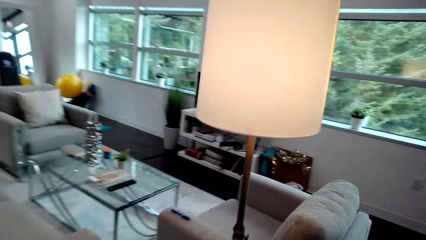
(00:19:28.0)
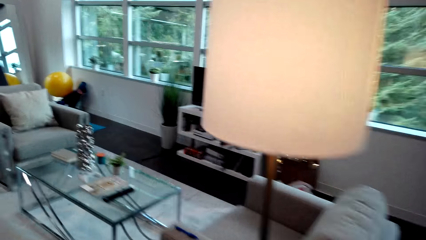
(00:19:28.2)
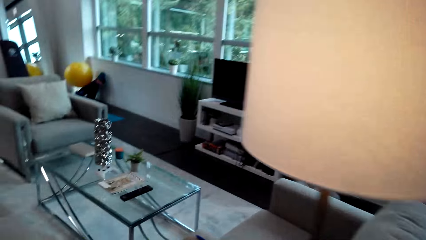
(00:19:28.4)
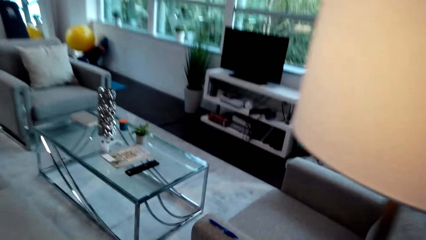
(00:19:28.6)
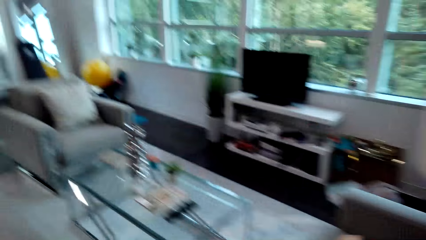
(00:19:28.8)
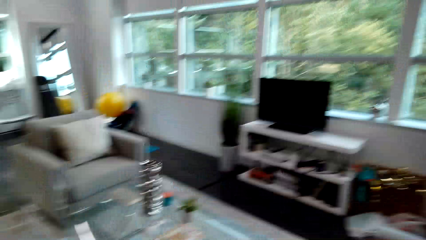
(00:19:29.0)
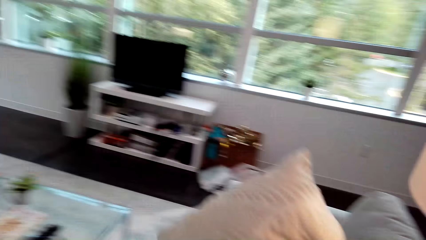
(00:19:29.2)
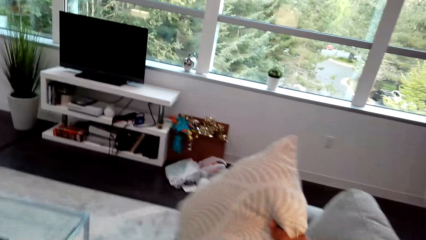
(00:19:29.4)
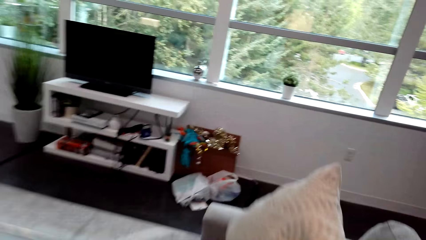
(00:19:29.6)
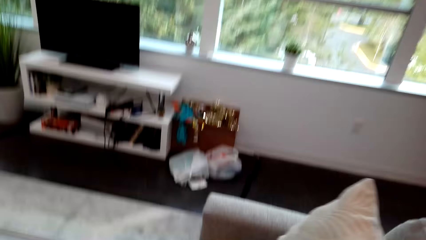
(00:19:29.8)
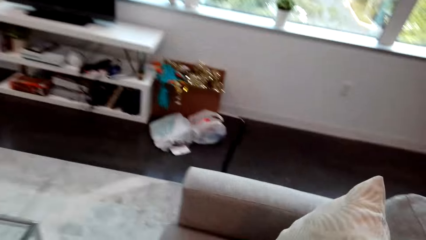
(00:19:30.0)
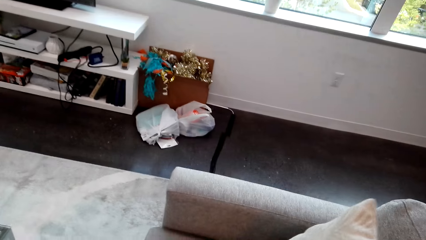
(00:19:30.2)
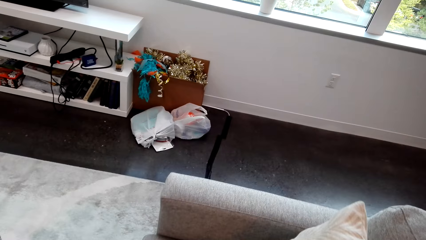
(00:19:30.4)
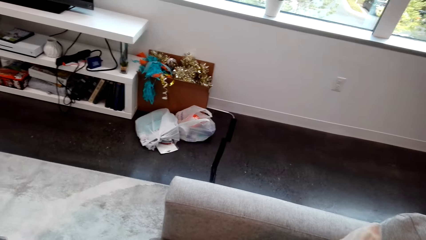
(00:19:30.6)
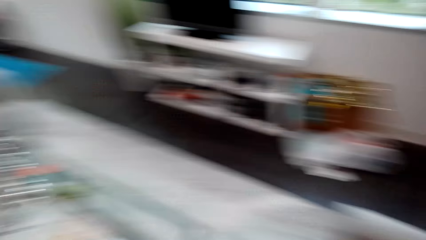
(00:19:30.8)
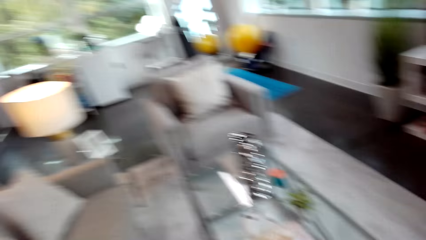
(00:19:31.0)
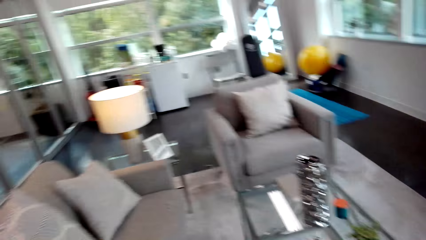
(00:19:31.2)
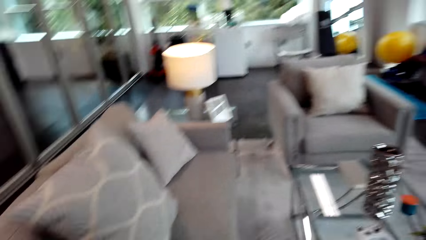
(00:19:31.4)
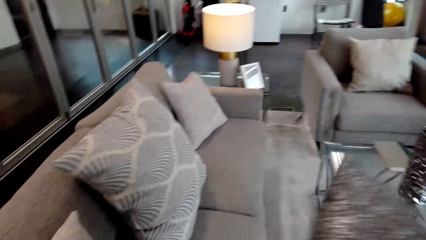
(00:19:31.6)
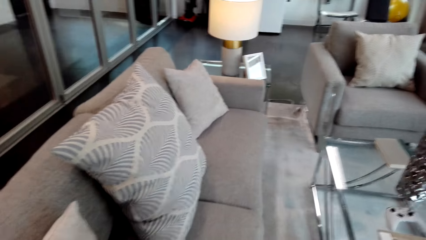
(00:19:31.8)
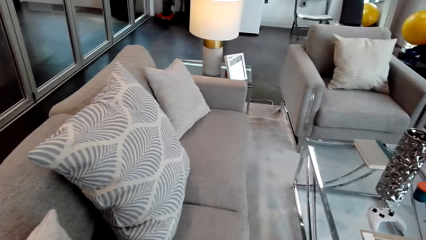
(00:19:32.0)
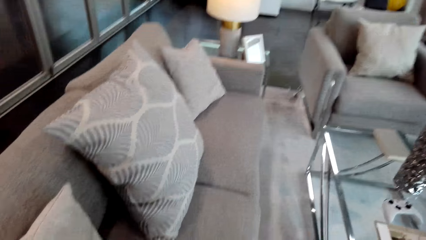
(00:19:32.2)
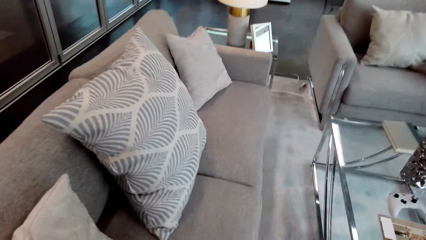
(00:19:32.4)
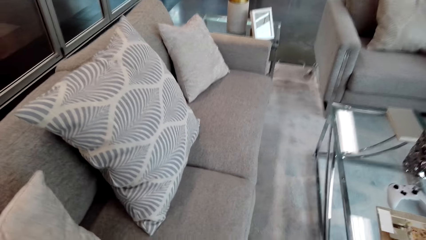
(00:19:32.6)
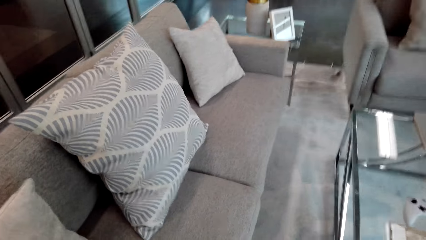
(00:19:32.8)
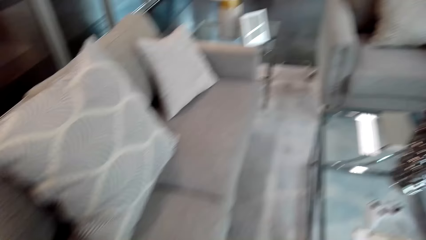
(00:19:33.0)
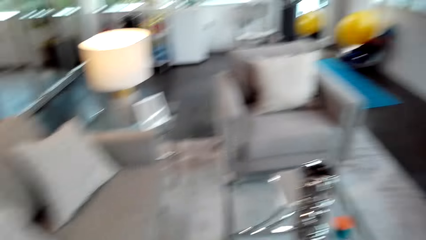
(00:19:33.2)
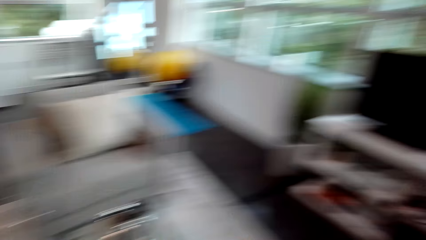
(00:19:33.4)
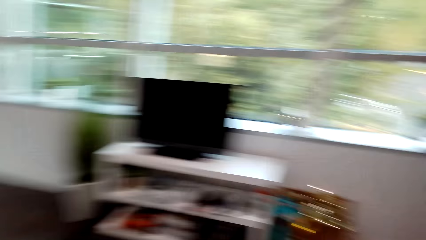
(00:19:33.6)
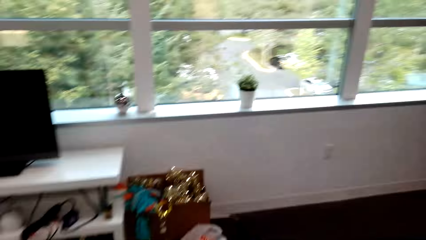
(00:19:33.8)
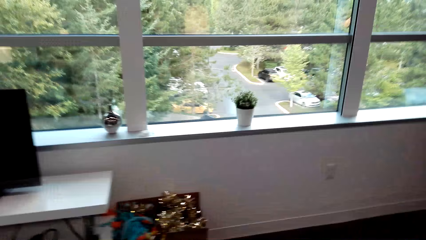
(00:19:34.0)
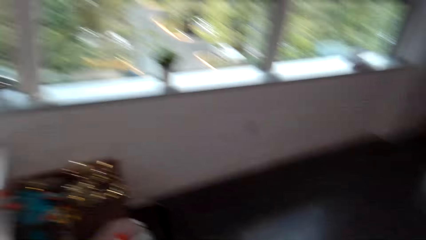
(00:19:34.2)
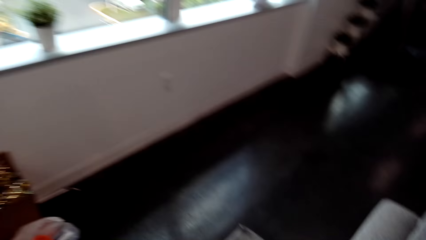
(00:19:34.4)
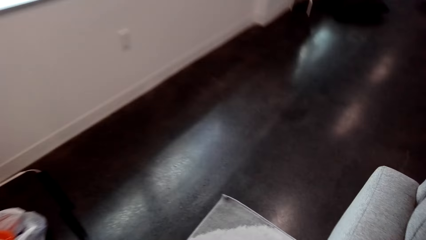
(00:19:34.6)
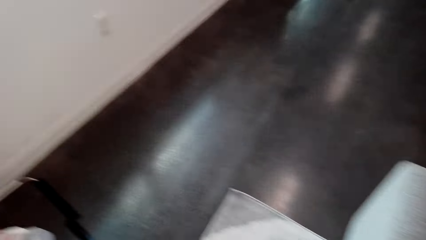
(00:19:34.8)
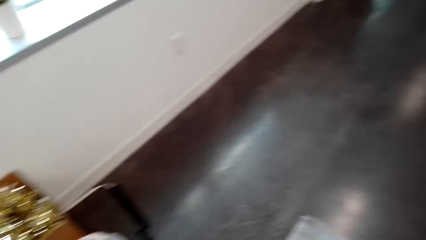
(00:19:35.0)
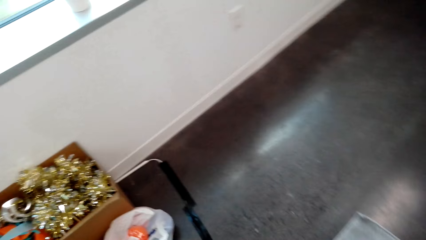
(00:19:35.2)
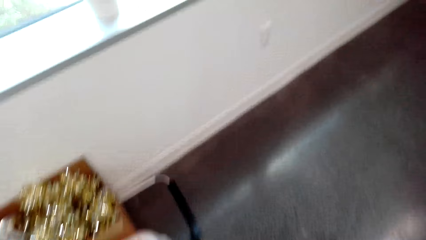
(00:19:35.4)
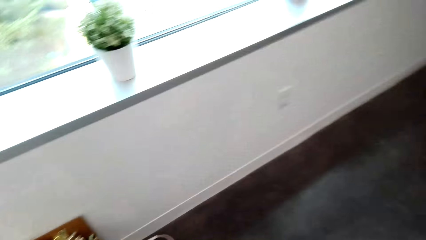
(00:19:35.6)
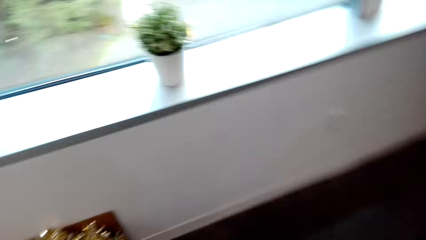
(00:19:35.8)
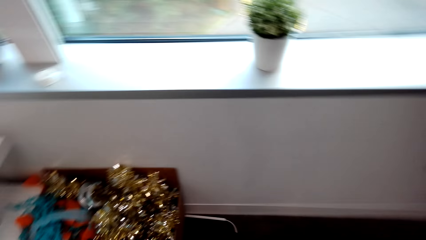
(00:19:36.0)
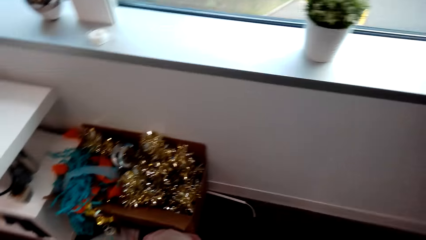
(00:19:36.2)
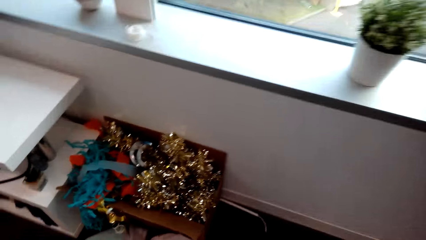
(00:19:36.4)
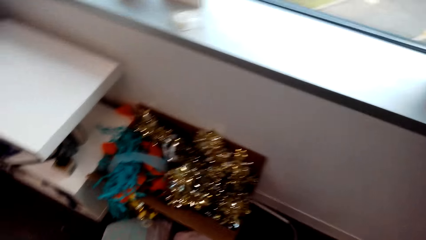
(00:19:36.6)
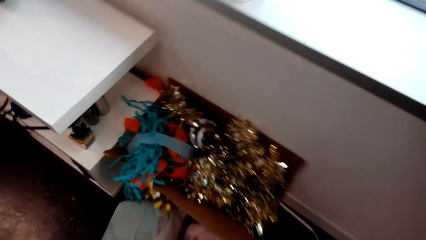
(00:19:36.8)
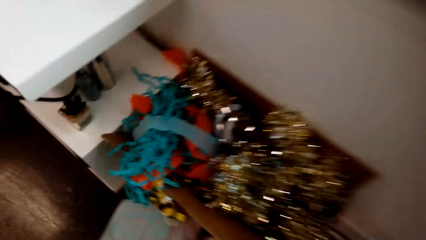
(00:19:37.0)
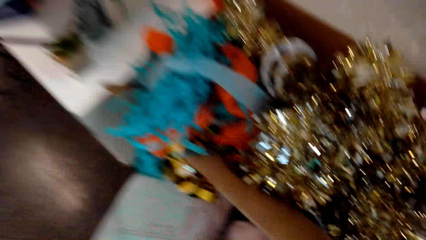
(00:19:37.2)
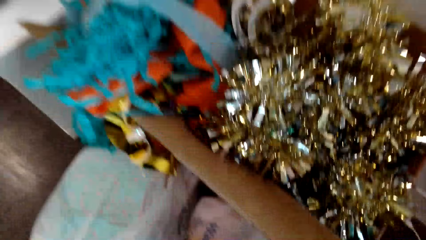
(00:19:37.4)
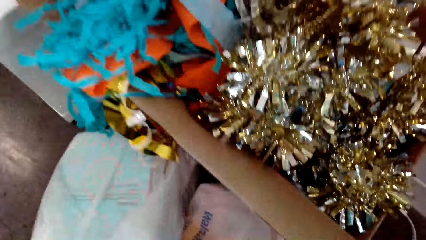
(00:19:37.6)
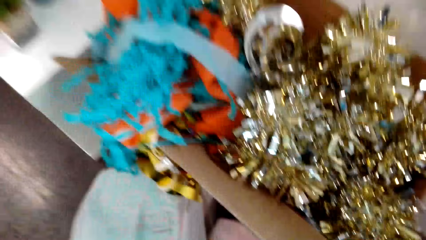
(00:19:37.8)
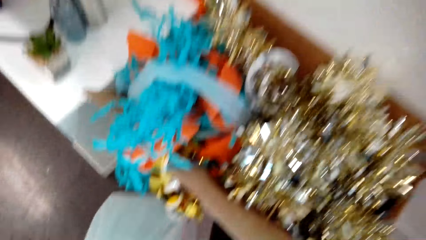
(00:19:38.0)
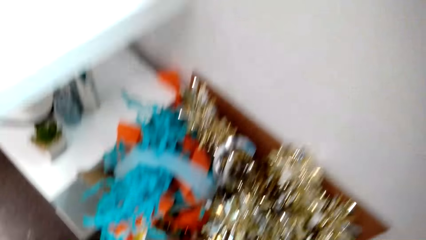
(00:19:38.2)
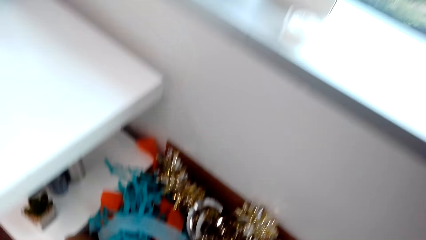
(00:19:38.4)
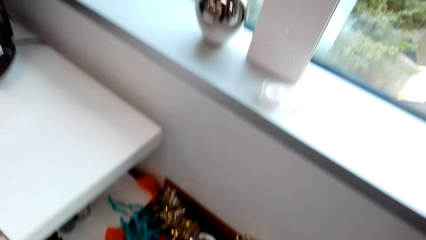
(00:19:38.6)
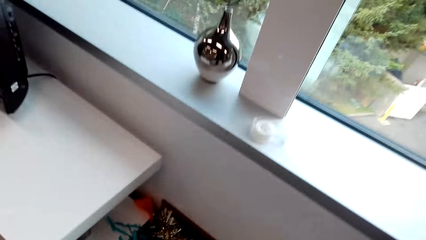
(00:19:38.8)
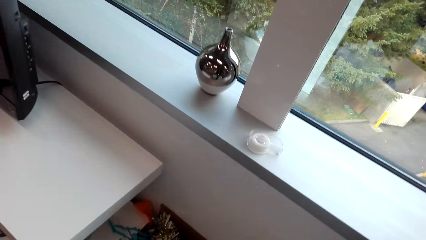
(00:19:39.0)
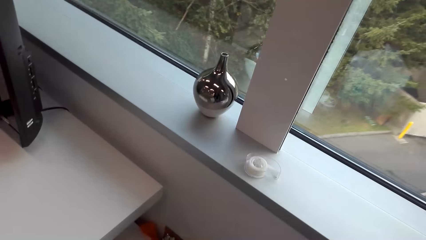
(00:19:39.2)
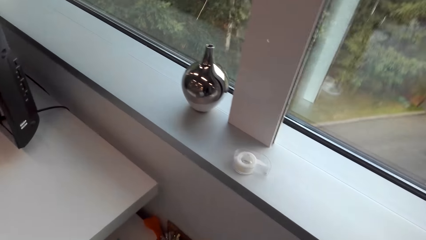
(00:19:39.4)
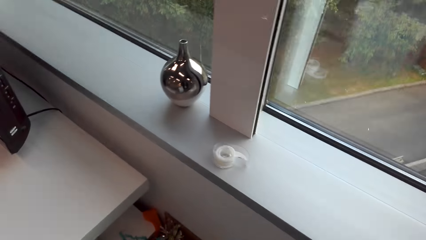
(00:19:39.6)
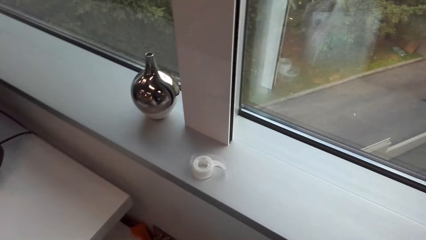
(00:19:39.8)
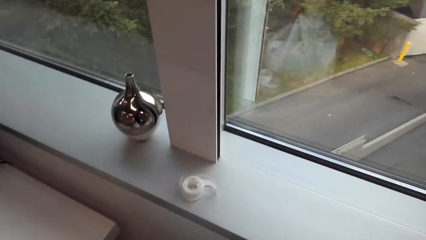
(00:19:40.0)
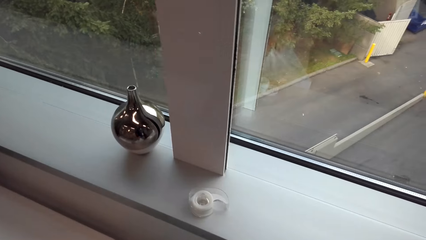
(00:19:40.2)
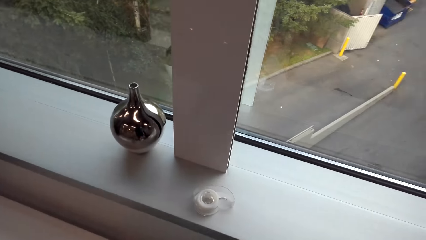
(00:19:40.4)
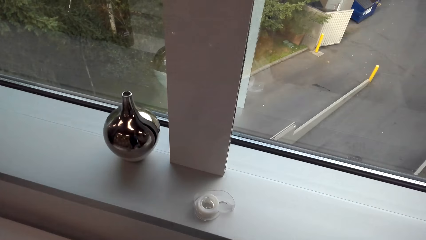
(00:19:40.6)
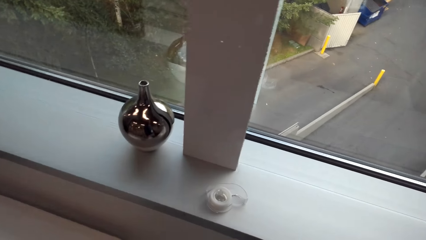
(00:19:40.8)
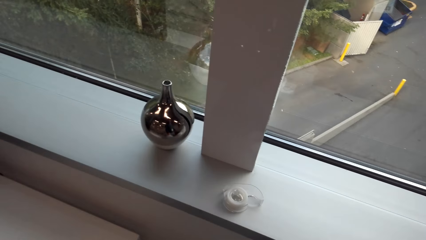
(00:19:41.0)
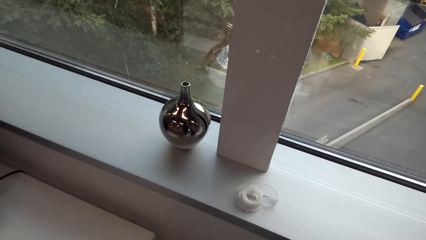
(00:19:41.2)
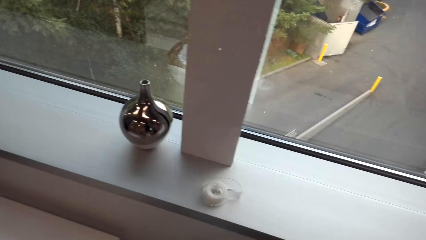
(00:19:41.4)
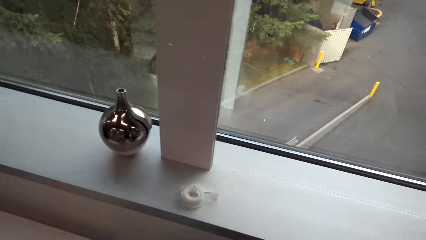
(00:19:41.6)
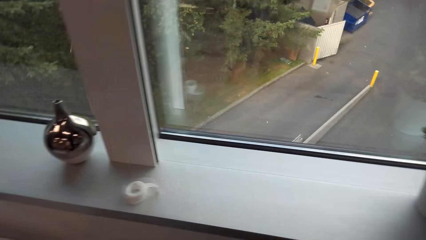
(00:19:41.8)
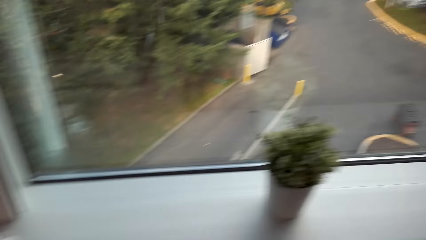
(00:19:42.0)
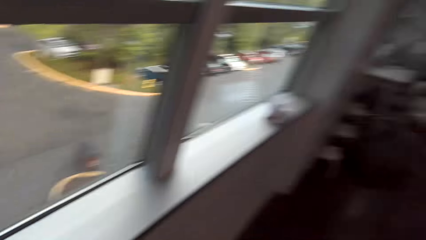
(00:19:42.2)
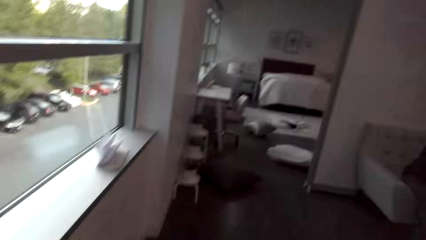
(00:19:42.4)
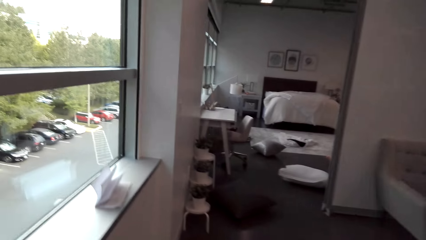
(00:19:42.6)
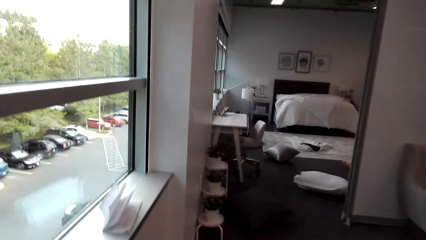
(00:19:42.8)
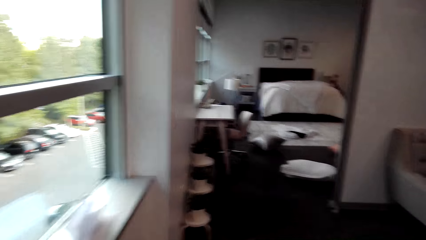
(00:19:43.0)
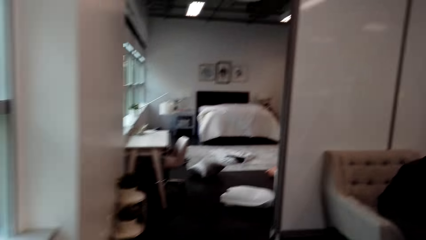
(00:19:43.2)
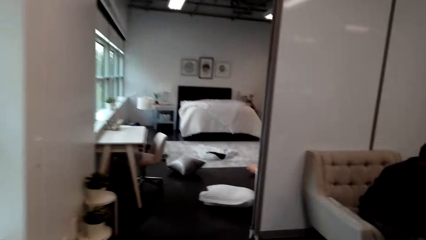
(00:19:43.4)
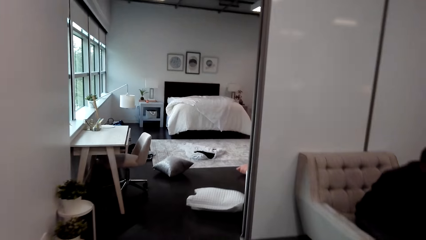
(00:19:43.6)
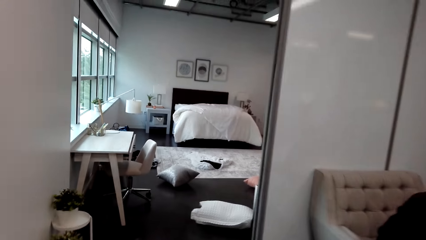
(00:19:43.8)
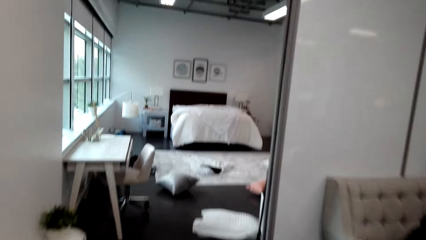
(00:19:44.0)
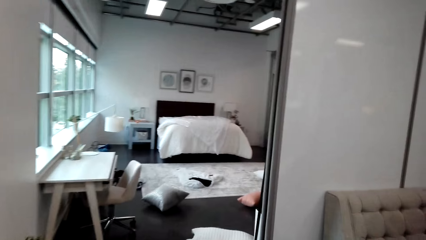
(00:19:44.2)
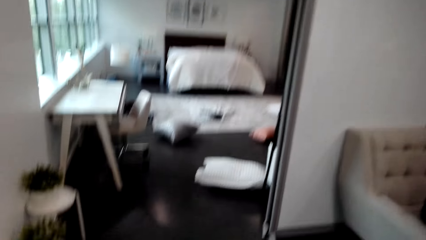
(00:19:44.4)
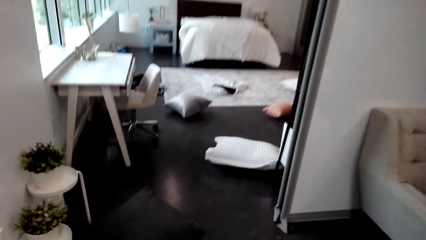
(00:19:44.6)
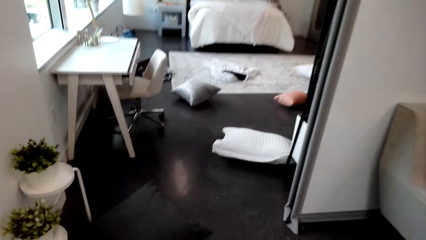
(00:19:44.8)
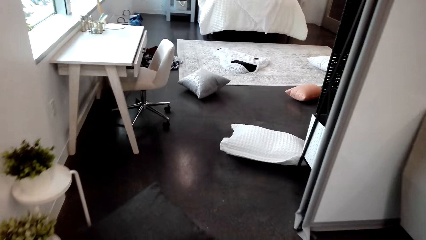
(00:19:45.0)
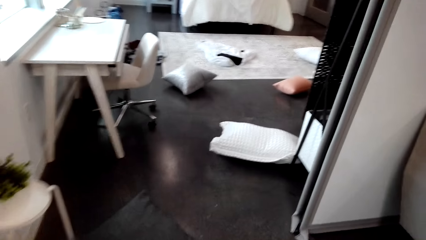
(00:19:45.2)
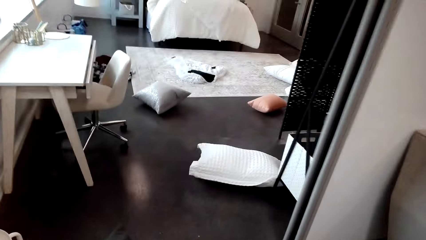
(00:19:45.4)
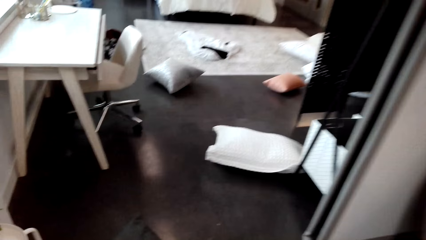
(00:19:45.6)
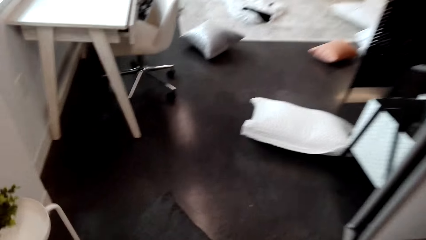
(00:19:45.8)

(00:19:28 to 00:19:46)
The camera wearer places the throw pillow on the seat. They adjust a throw pillow on a chair. They move around. They adjust the decorative flowers in the bucket. They bend down. They move around.
